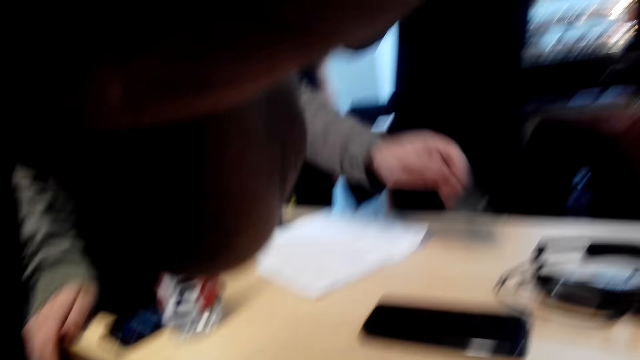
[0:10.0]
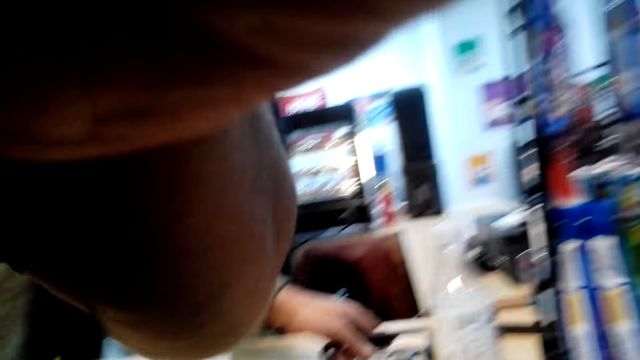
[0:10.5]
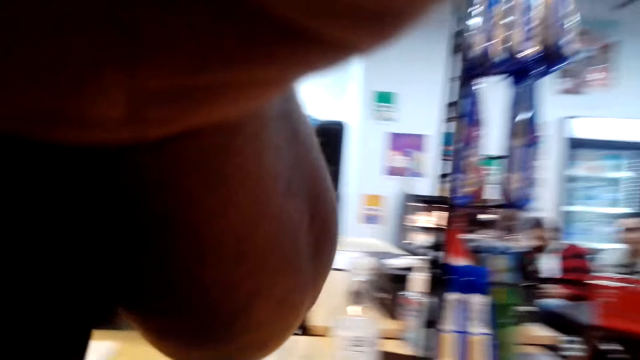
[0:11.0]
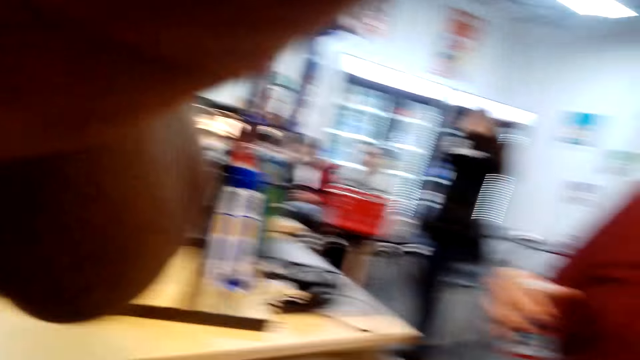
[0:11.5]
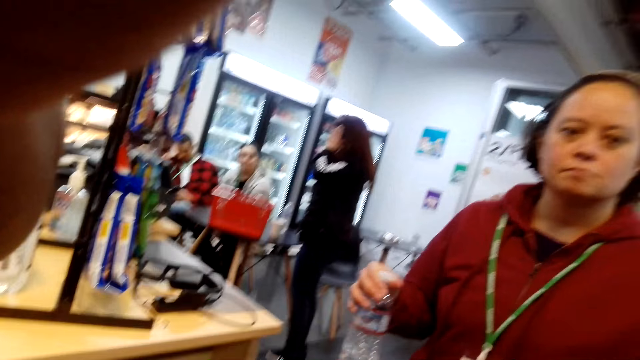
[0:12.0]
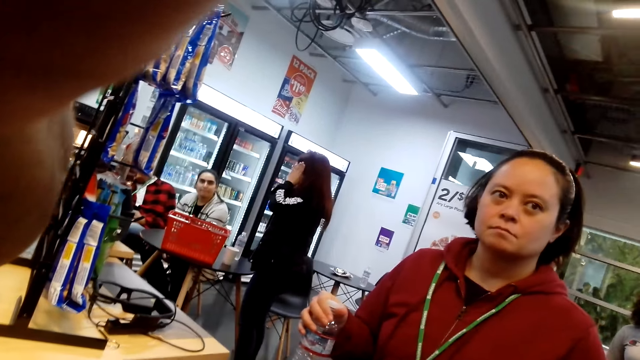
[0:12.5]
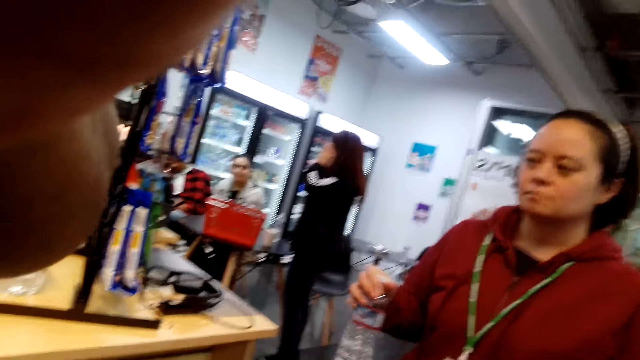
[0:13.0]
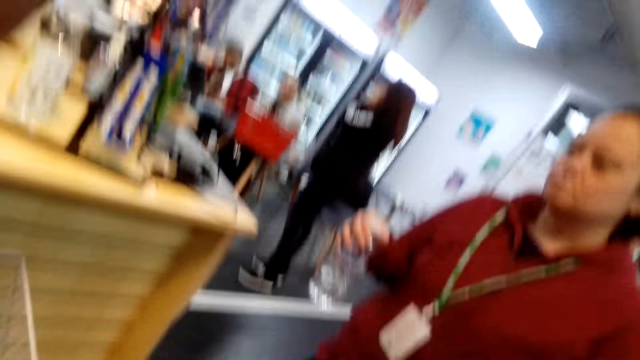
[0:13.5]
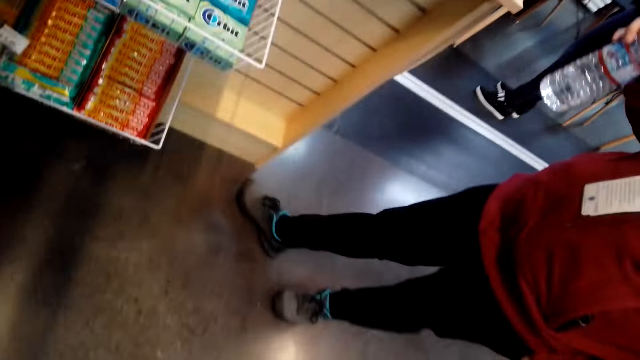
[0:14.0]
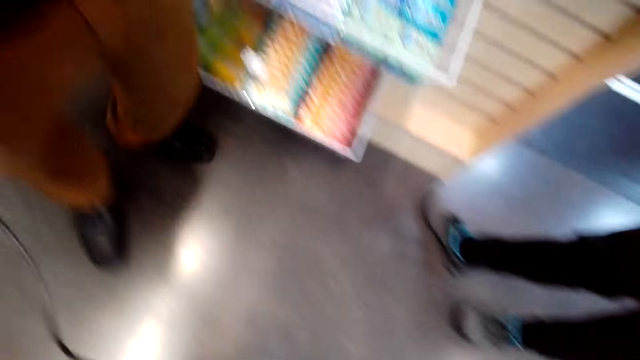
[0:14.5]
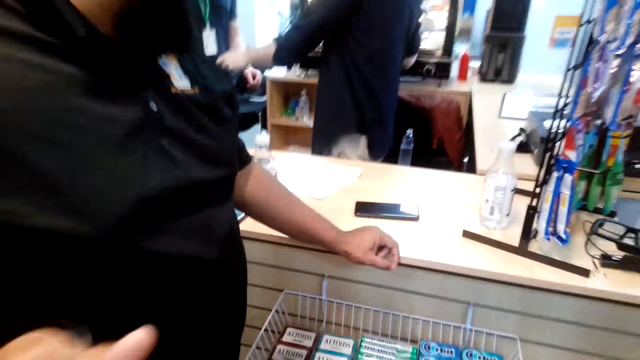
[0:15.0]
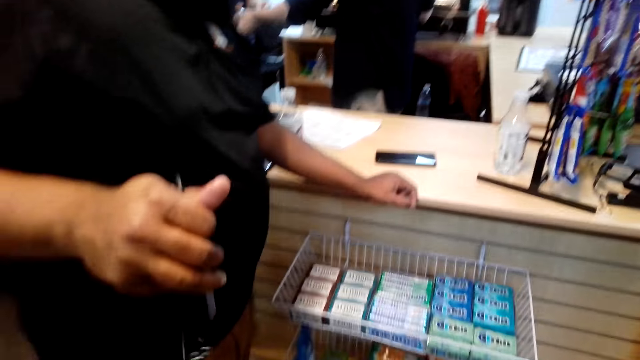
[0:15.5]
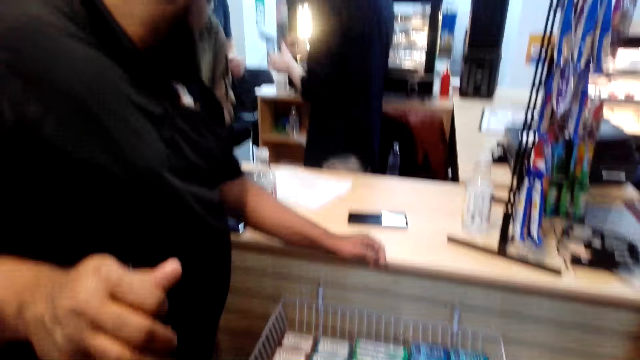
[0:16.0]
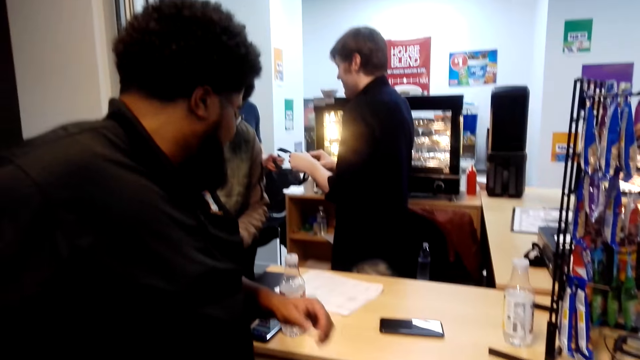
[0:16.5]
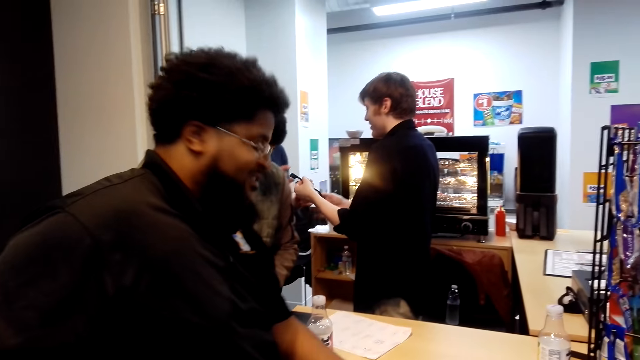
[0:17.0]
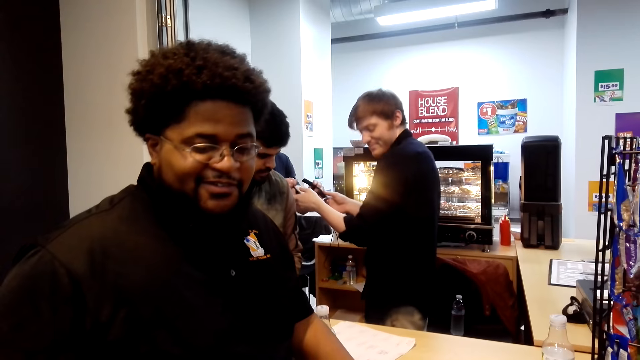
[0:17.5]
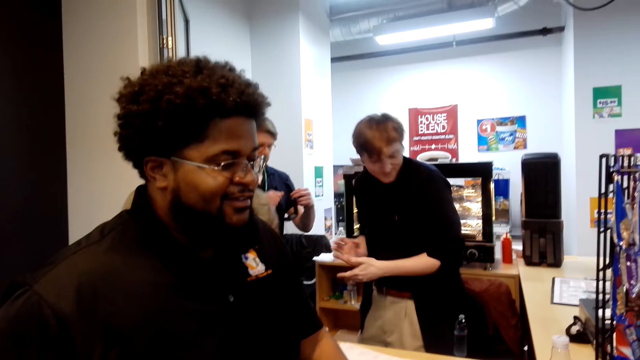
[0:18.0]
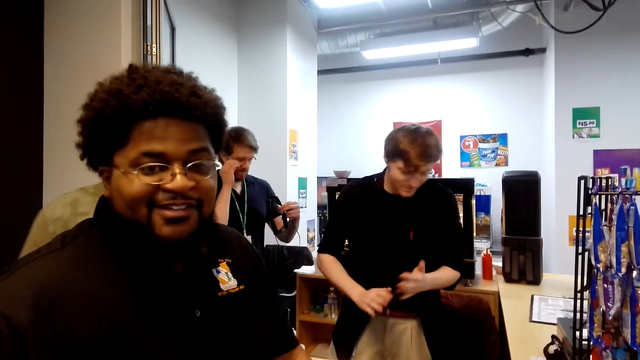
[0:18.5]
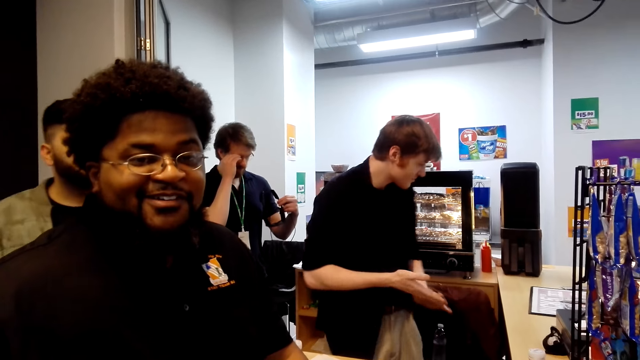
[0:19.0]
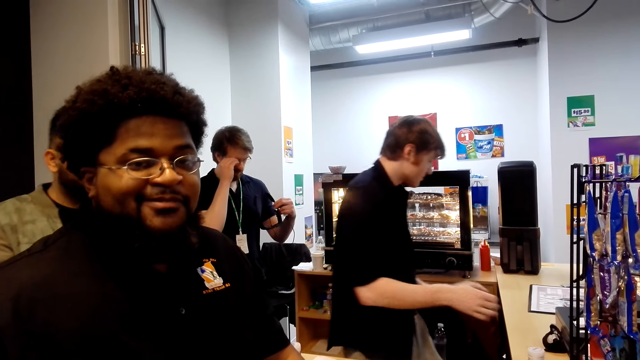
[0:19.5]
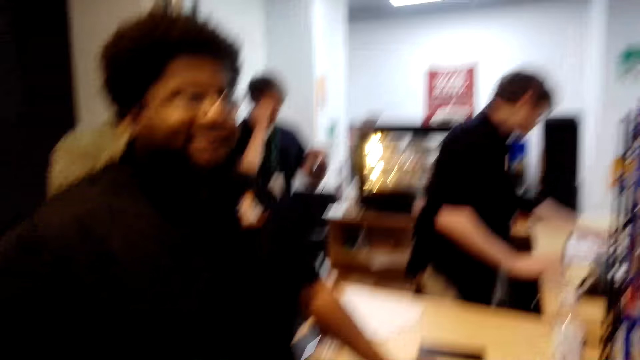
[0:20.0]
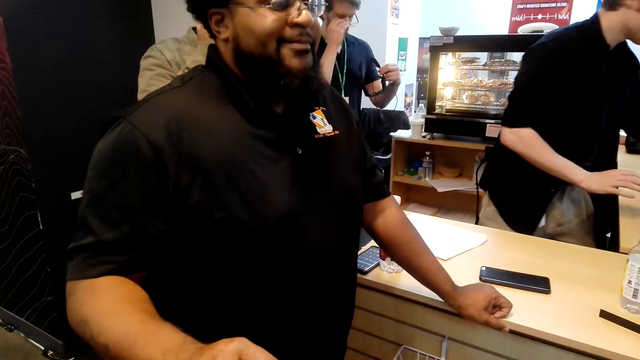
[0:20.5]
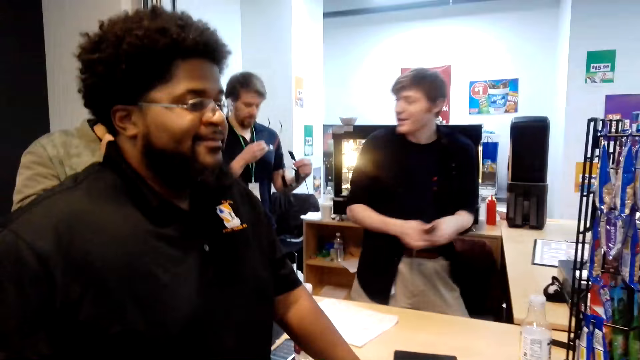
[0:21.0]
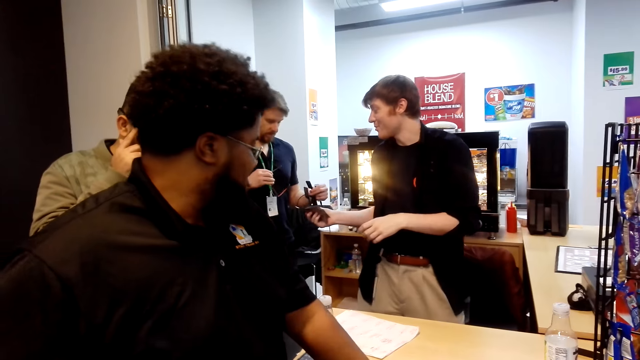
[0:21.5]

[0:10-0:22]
A man picks up the headphones. A woman stands at the supermarket. Another man interacts with the woman.

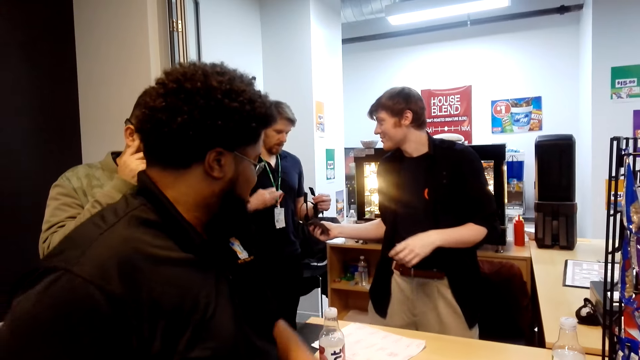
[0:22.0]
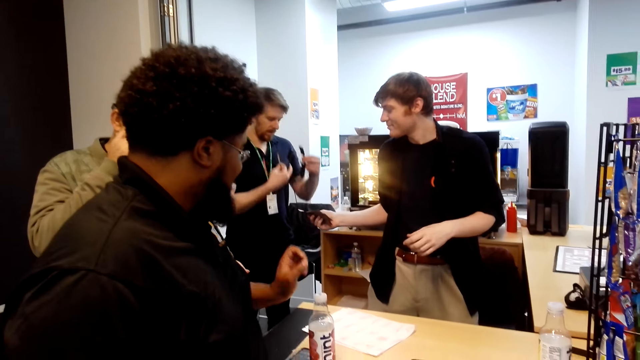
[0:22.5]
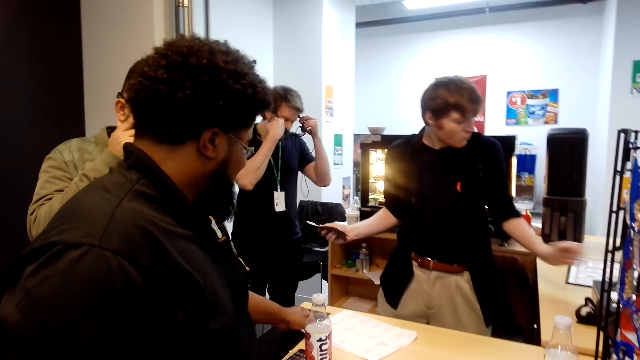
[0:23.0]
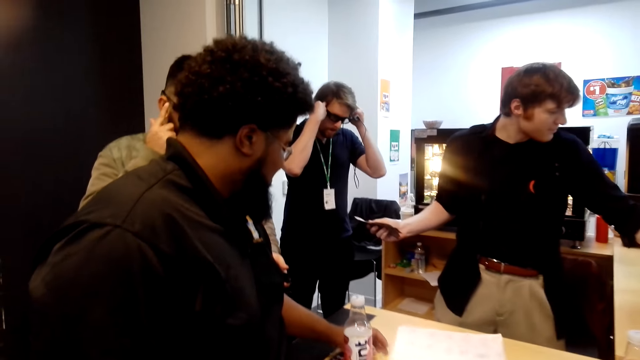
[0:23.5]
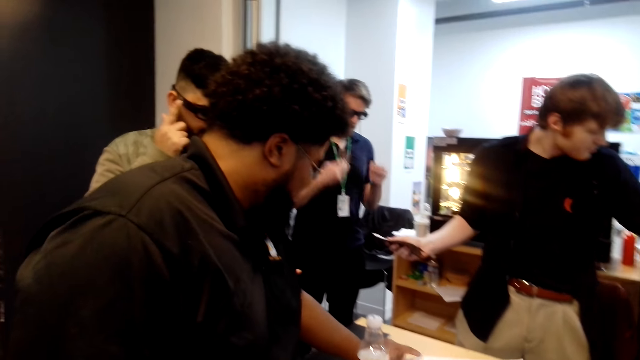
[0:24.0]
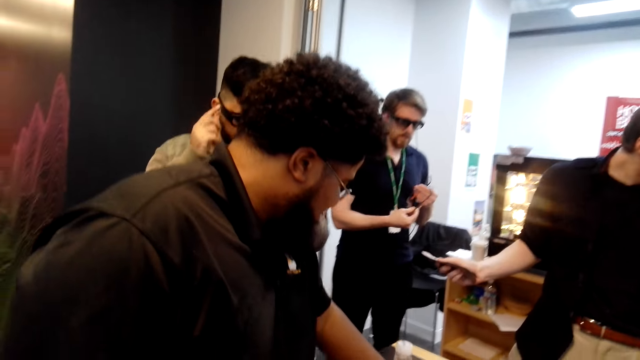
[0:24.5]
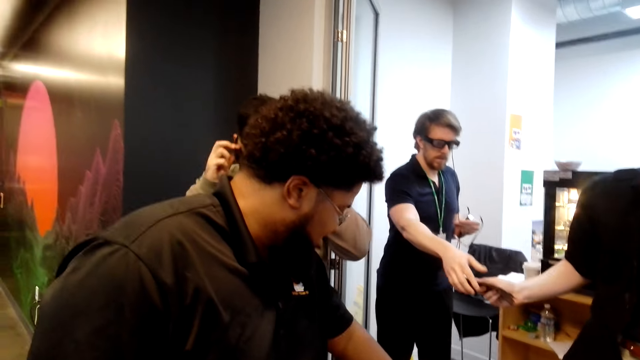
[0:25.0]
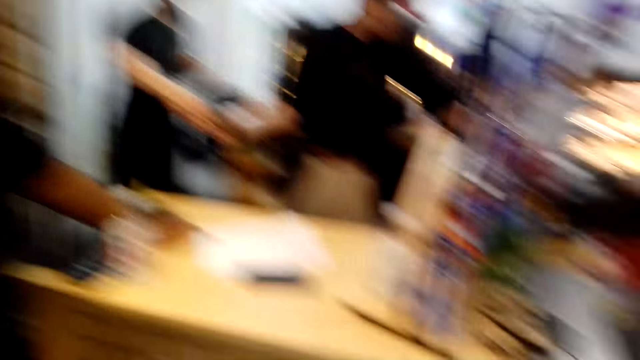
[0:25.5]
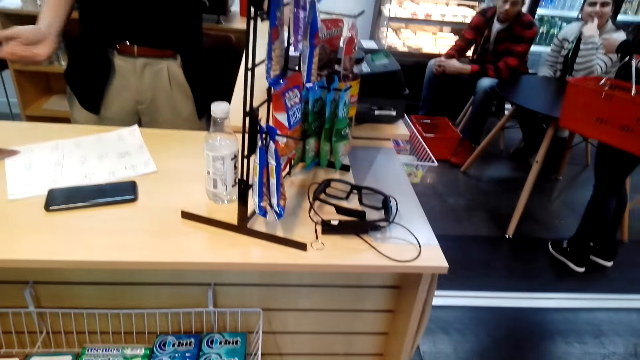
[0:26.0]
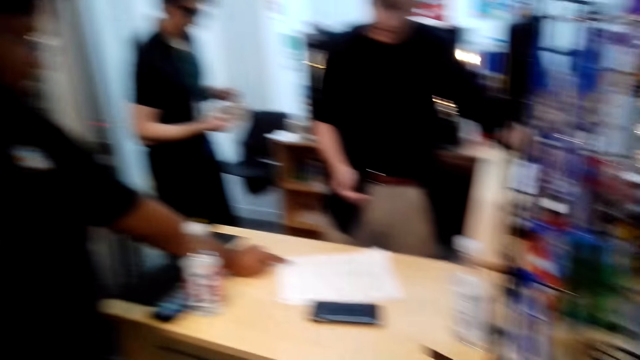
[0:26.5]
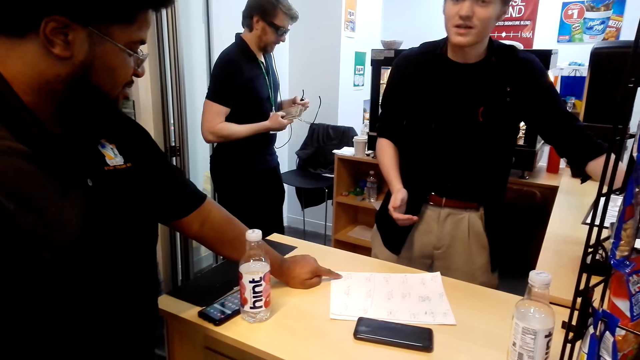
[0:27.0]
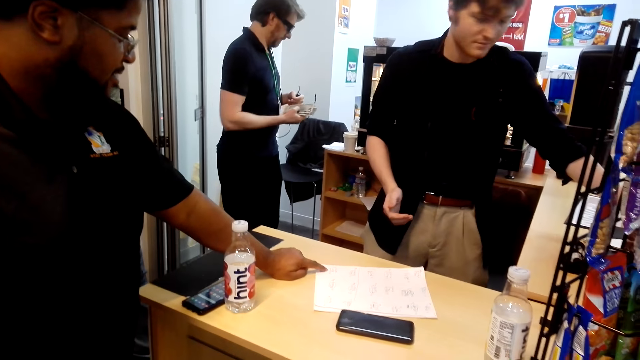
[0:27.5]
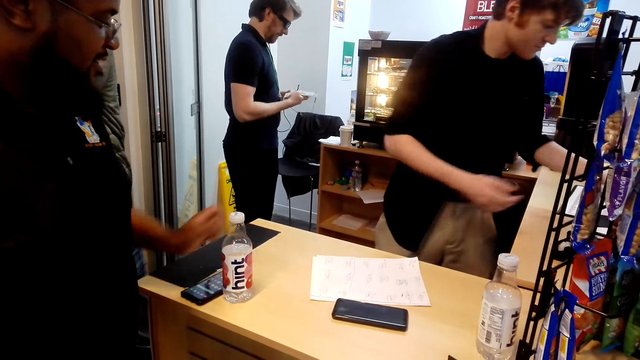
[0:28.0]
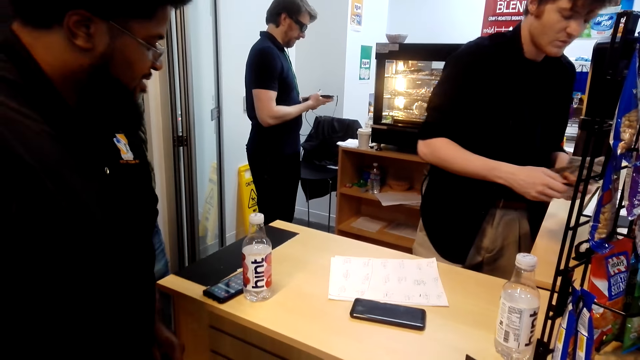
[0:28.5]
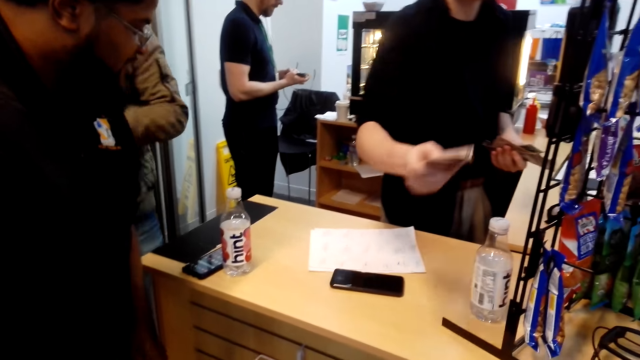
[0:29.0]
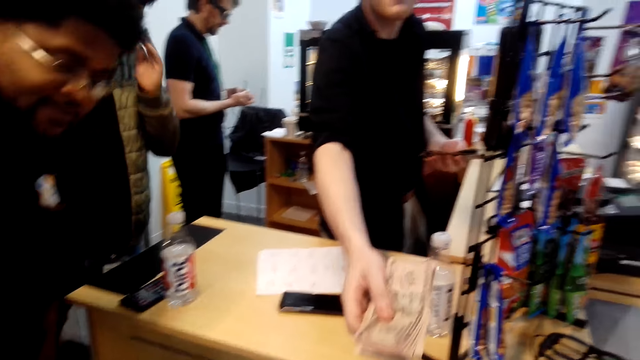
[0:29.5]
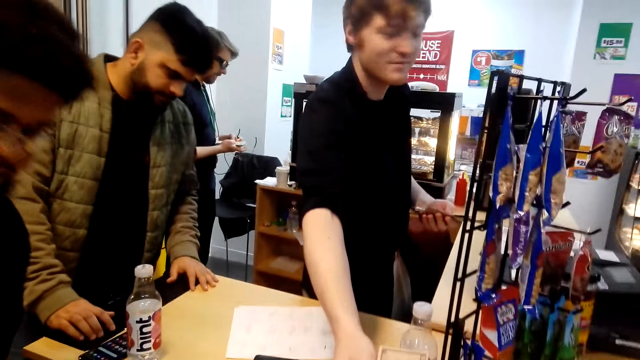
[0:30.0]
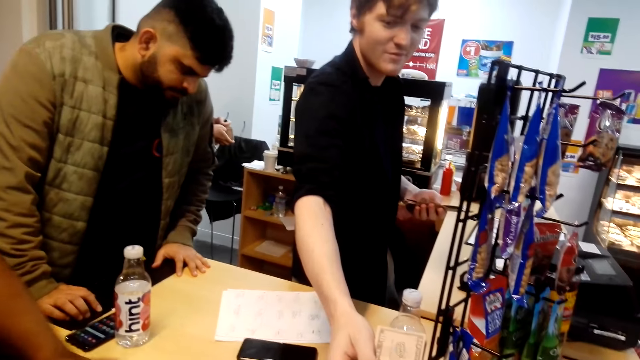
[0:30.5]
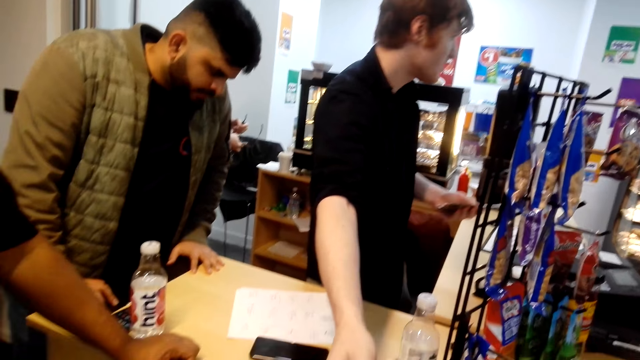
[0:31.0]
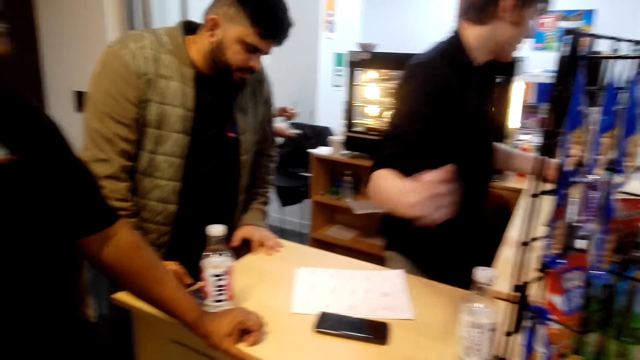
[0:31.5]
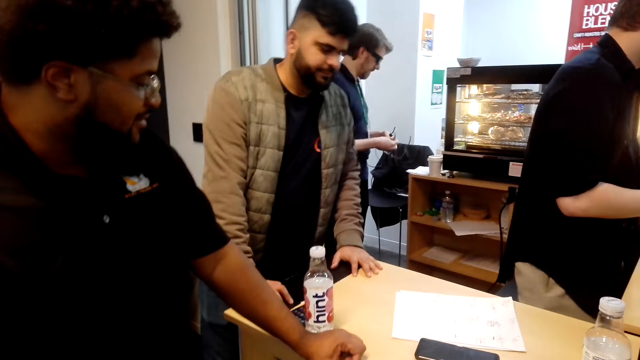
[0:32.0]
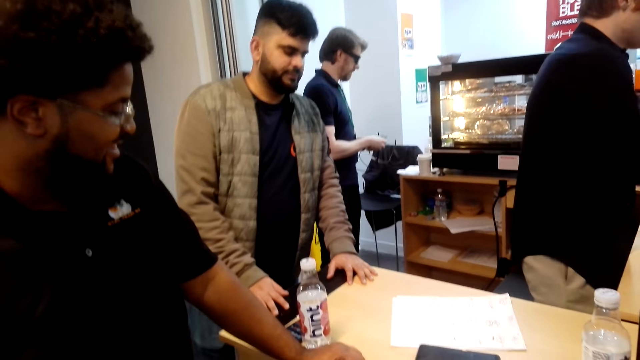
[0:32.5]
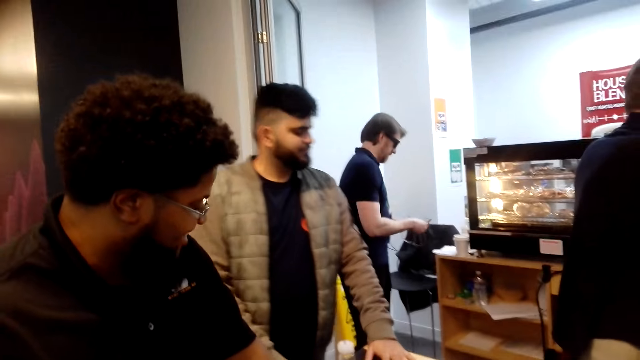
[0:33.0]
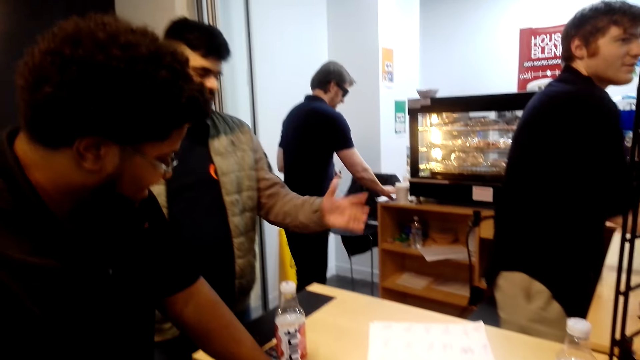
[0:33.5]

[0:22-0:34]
A man gives cash to the camera wearer. A man gives money to a woman.
